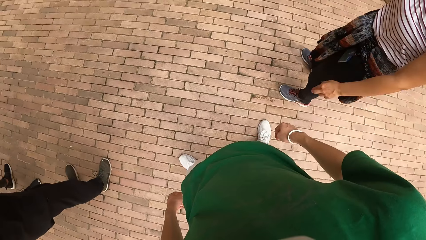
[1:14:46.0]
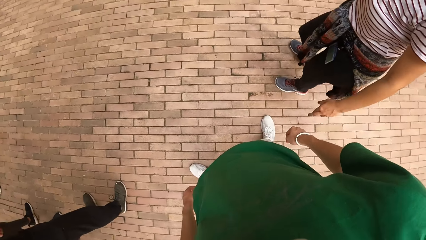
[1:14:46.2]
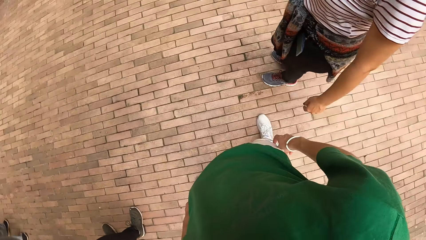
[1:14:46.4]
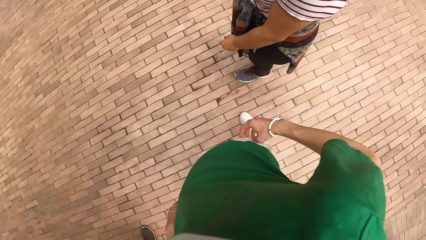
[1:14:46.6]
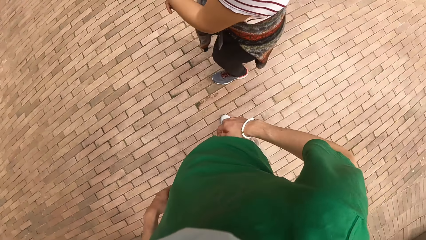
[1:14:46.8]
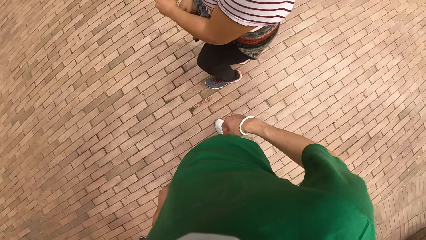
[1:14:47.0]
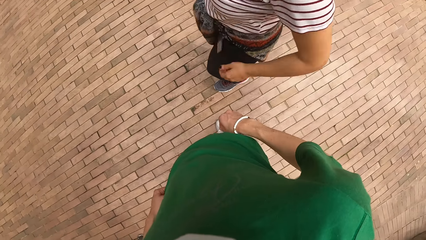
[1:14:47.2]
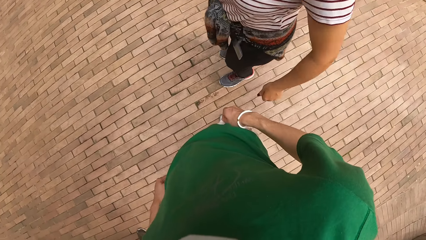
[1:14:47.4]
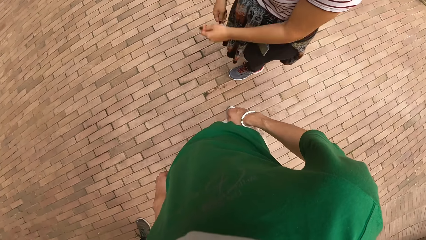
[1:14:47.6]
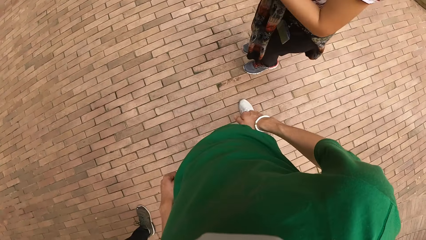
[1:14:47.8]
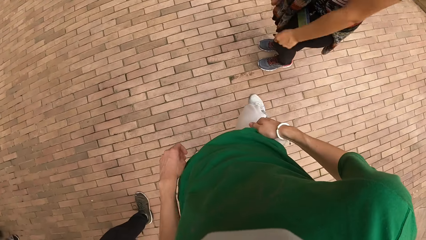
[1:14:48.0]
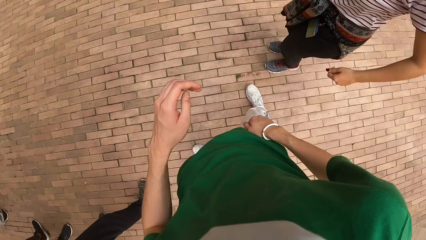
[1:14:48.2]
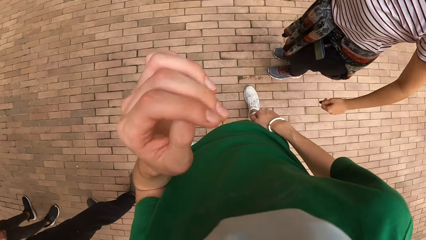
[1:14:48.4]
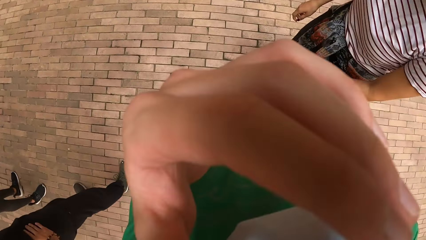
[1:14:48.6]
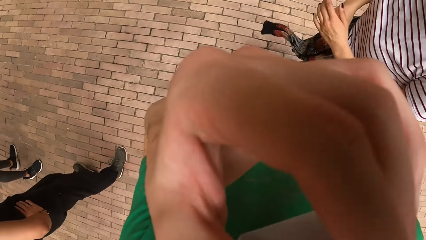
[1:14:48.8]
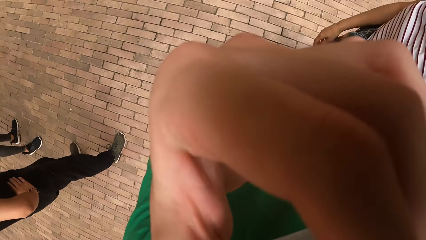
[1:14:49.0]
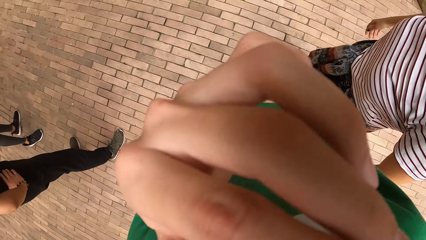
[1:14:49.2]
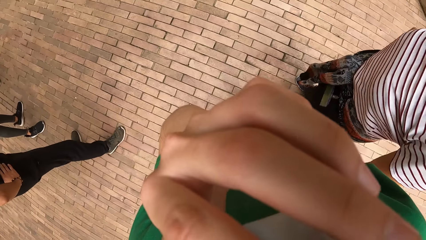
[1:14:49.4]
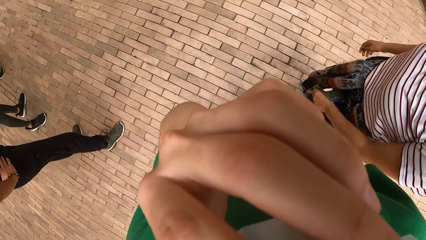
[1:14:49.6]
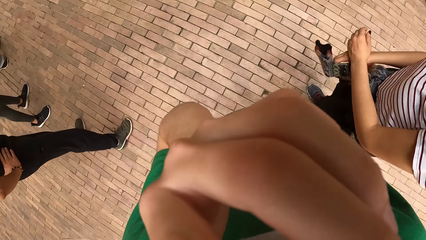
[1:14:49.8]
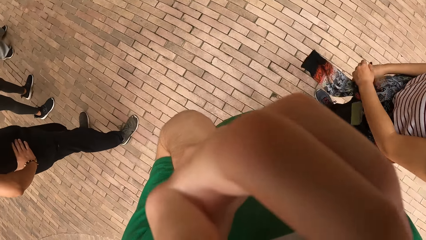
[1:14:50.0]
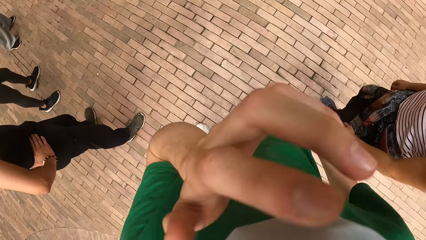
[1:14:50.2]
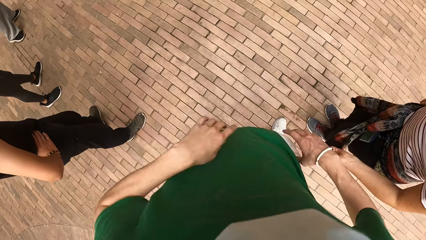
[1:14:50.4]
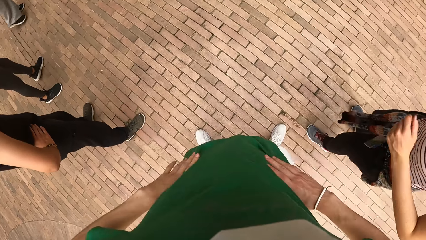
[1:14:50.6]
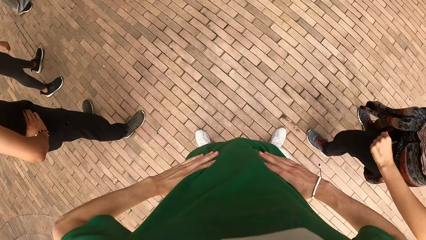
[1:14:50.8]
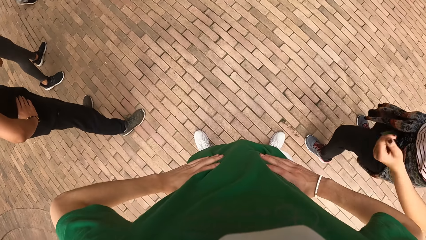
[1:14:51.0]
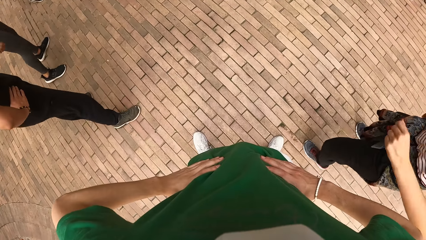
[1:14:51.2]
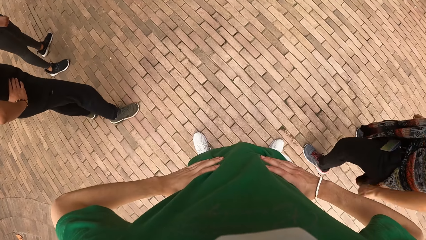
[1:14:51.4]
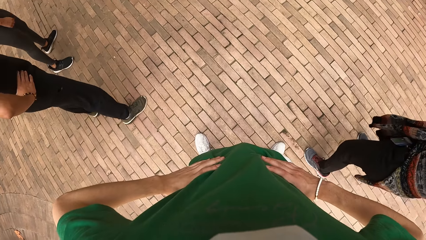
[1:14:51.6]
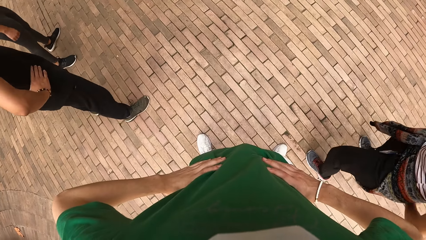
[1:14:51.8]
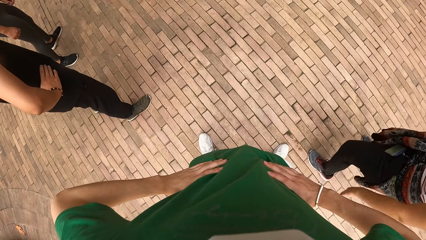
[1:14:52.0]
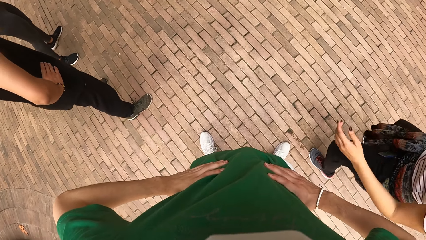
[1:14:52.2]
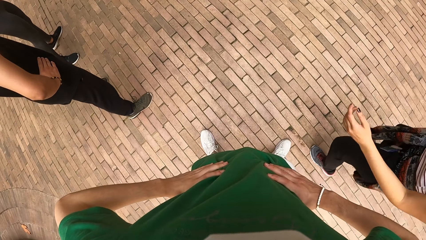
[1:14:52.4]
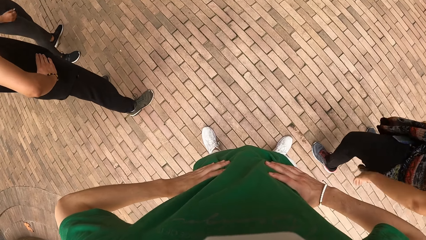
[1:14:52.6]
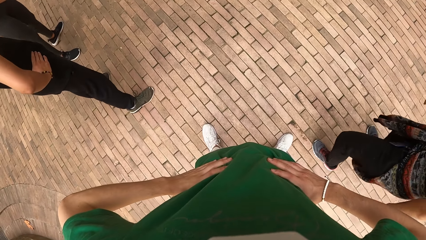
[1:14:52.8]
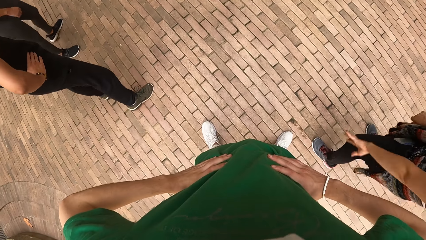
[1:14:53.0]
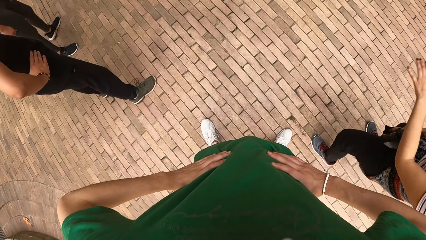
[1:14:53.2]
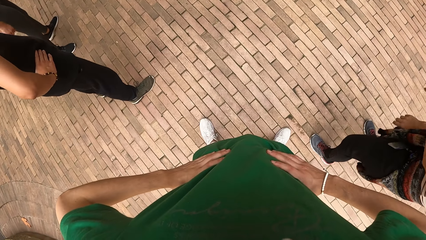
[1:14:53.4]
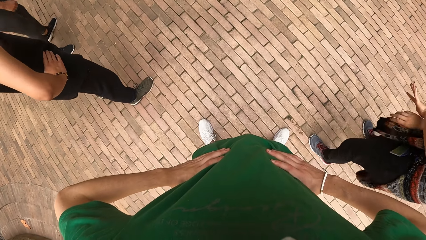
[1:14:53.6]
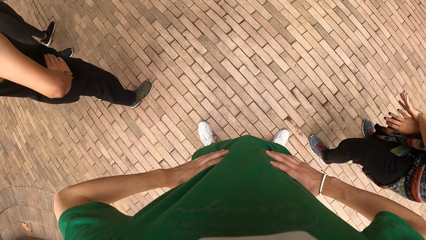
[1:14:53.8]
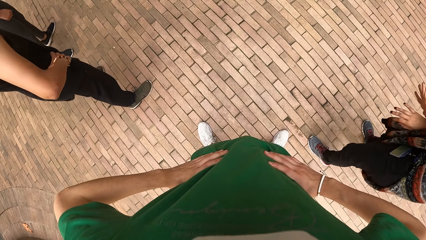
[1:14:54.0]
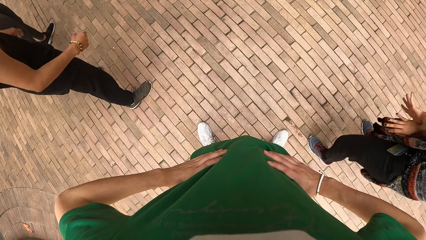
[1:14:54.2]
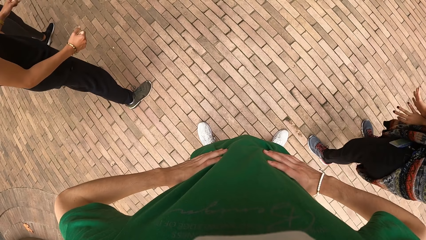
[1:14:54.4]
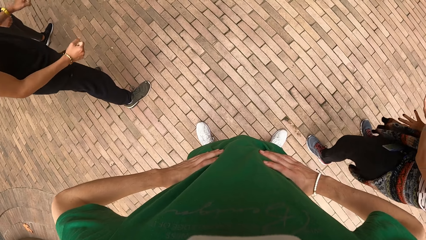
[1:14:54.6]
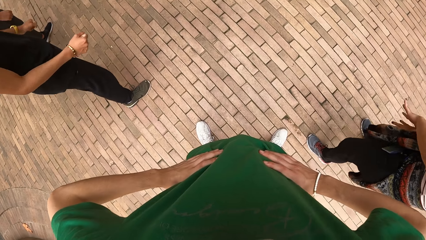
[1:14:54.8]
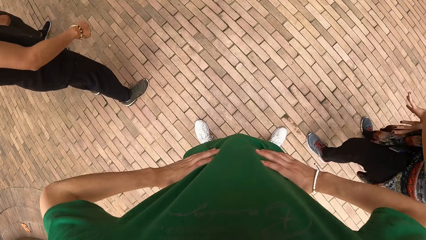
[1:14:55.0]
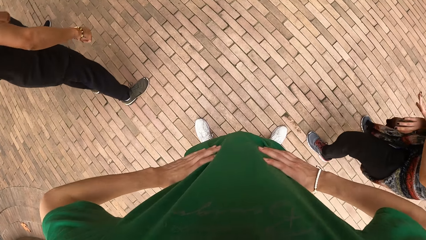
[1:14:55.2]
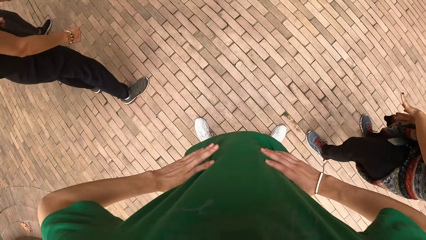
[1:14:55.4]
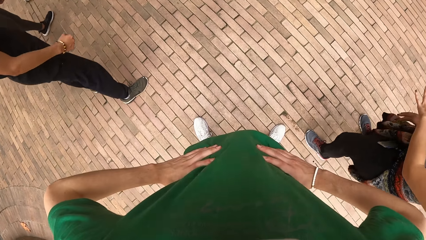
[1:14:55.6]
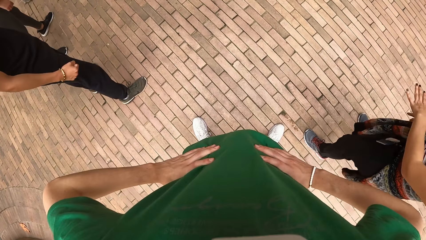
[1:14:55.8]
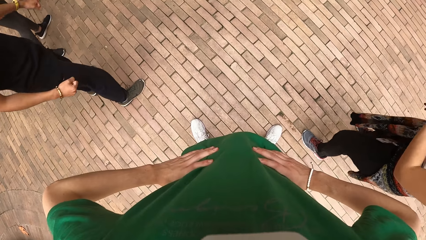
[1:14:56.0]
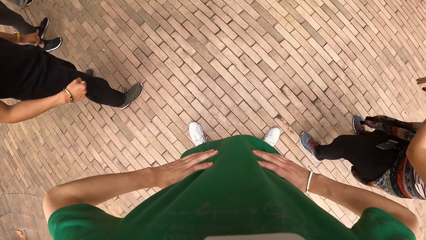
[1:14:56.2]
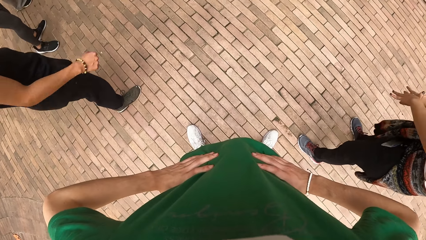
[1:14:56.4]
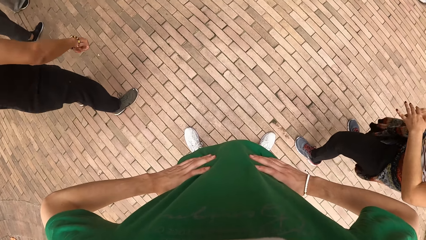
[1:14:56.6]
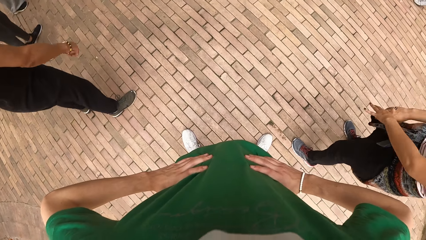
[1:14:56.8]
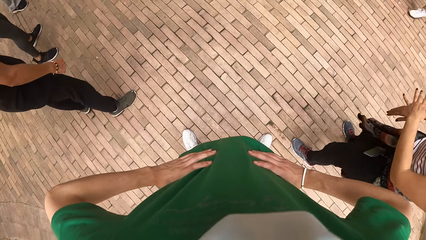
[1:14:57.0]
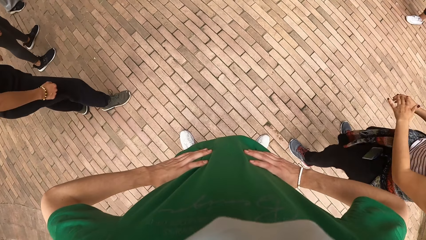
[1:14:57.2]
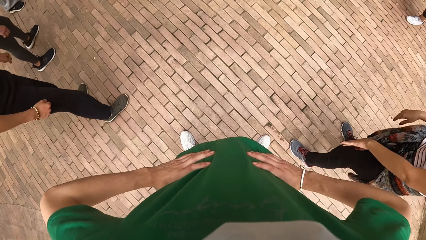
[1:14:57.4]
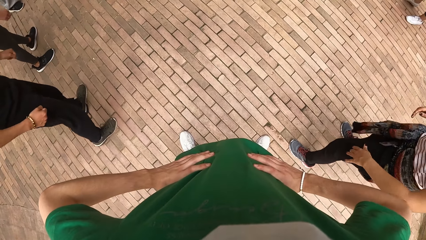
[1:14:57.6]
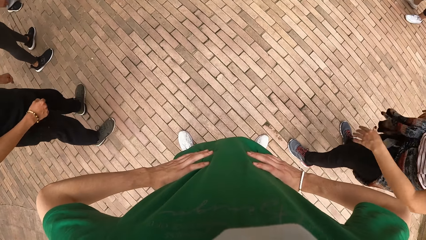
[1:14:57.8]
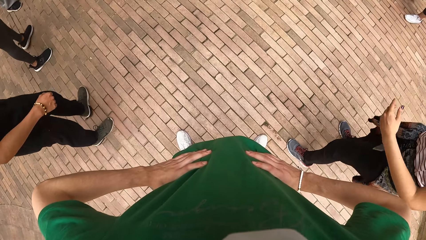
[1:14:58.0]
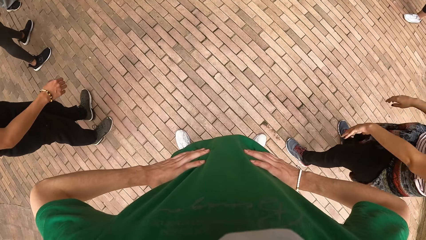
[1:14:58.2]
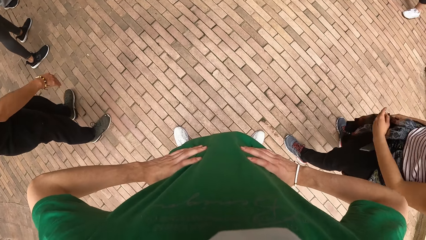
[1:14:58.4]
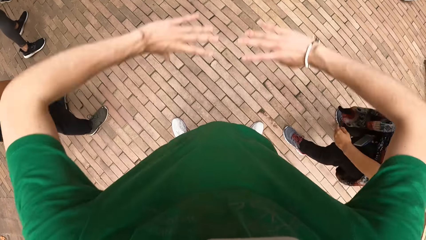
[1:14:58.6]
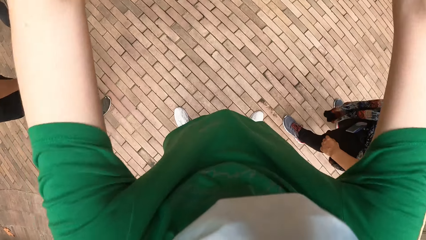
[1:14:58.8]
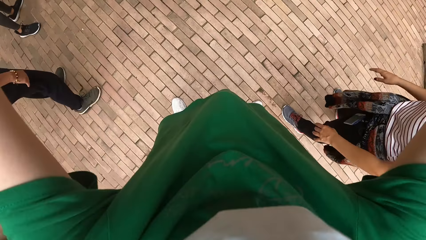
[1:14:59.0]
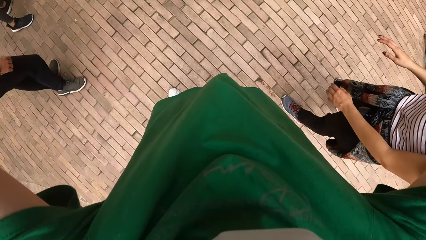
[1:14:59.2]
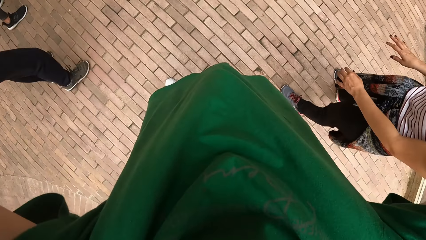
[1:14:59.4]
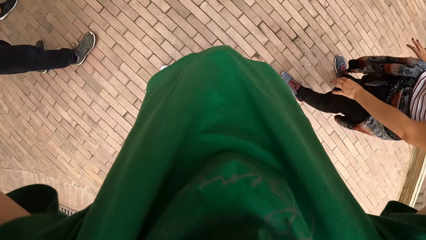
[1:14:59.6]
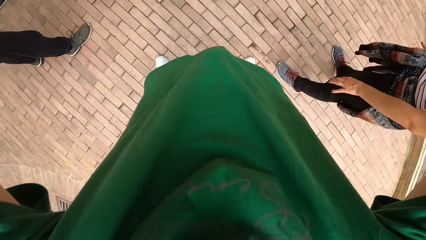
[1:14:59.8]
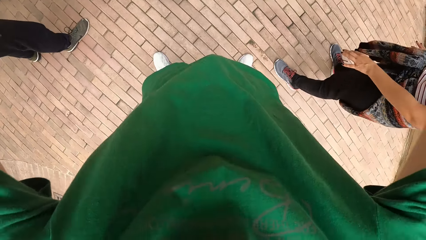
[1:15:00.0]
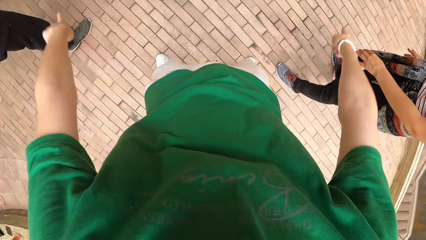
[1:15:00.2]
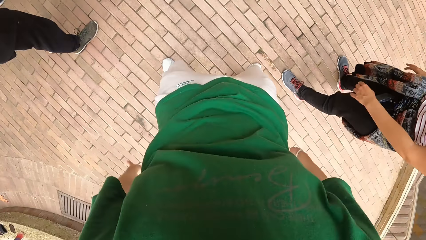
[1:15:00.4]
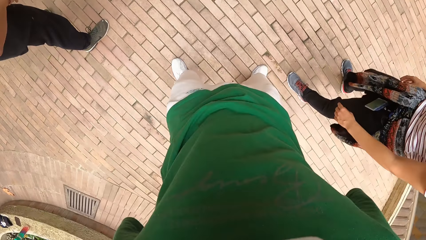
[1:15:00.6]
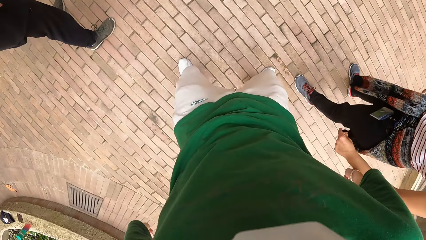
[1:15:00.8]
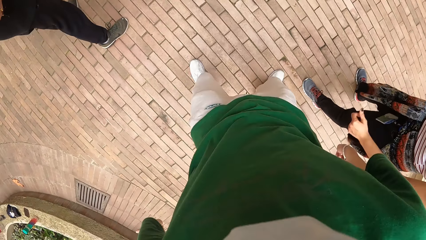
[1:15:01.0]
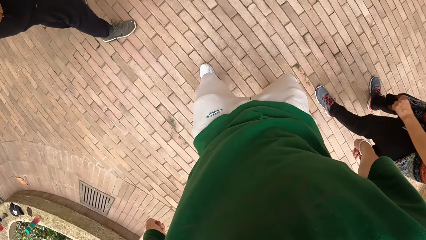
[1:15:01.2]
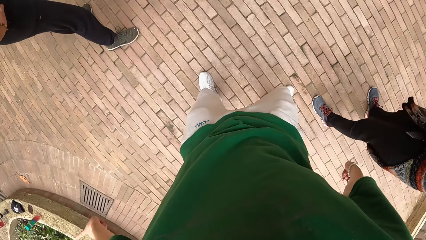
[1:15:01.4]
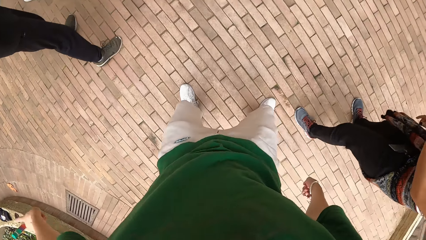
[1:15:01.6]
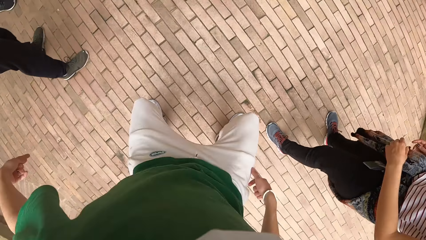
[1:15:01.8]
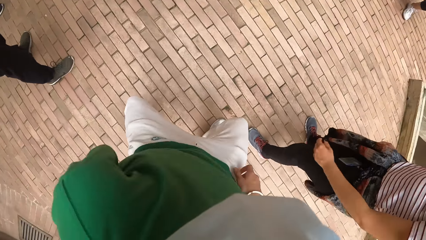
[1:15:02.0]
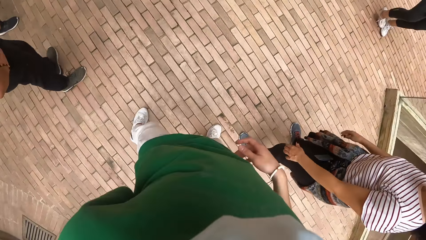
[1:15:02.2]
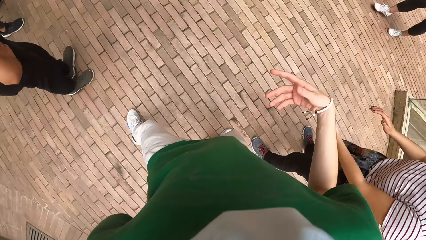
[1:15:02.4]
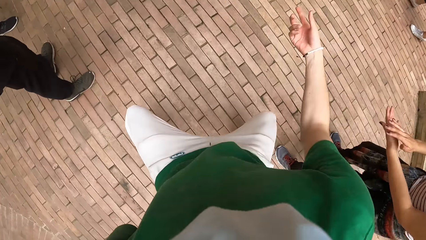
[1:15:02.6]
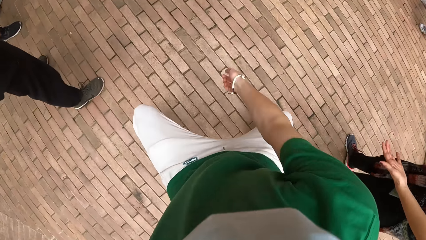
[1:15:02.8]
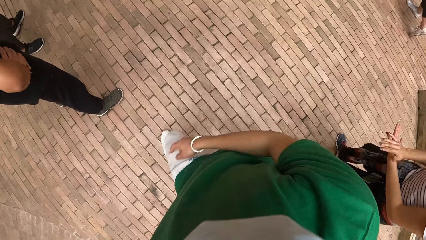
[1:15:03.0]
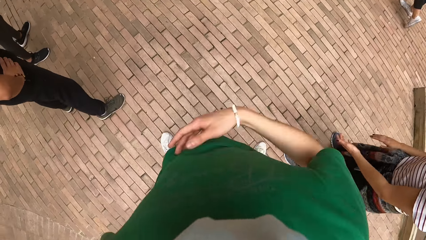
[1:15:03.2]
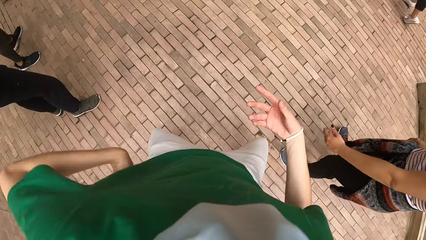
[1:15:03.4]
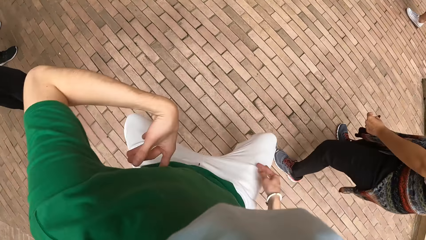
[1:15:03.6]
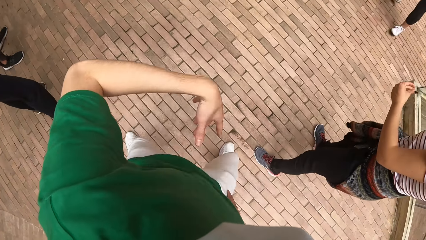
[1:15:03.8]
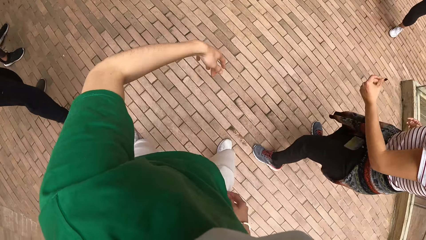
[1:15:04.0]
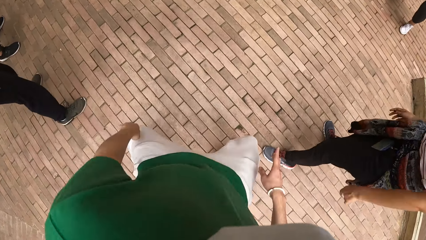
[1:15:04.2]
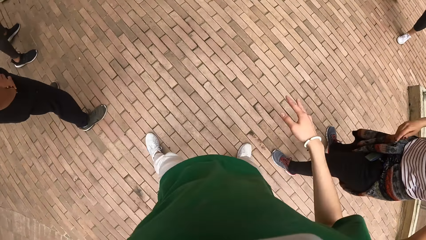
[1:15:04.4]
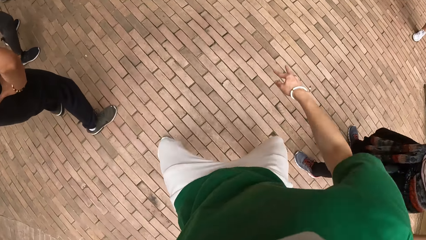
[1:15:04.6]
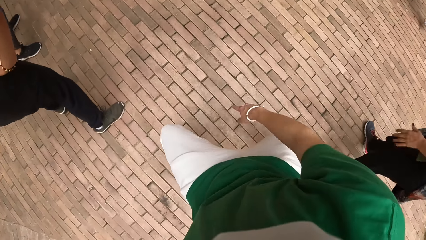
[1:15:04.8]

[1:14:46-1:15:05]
The camera wearer puts her thumbs in her pocket. She raises her left hand towards her face. She adjusts the camera on her head with her left hand. She scratches her face. She lowers her left hand. She places her hands behind her waist. She dances alongside a woman and another woman. The other woman moves around. The other woman makes dance moves.
